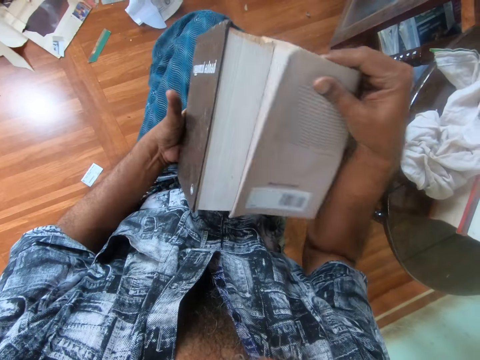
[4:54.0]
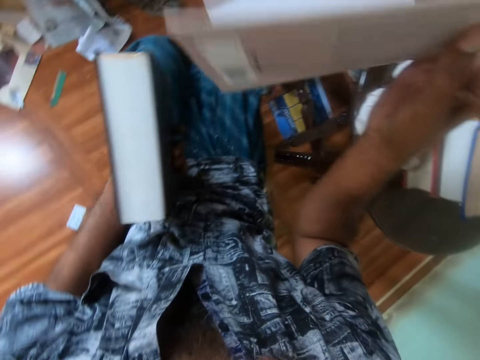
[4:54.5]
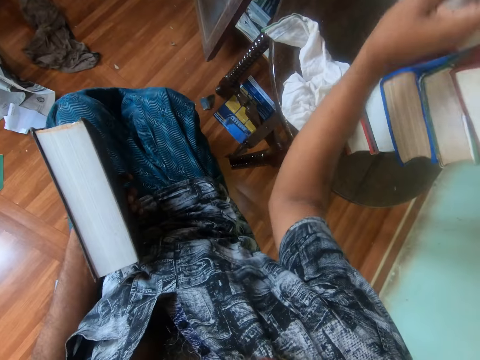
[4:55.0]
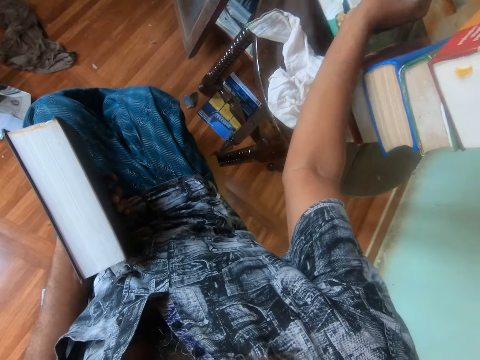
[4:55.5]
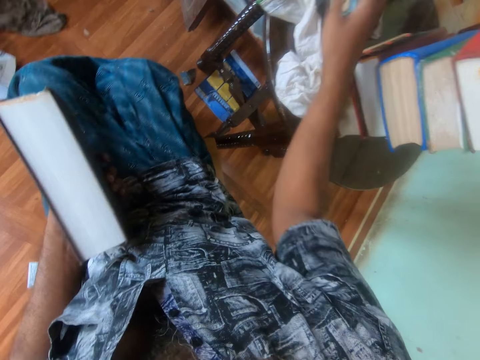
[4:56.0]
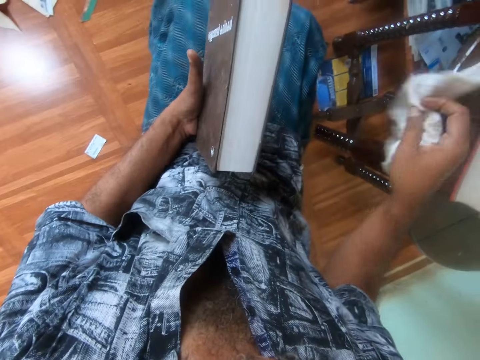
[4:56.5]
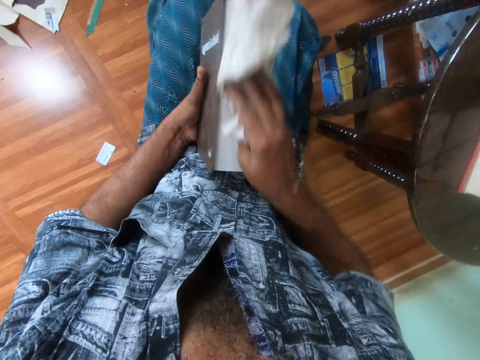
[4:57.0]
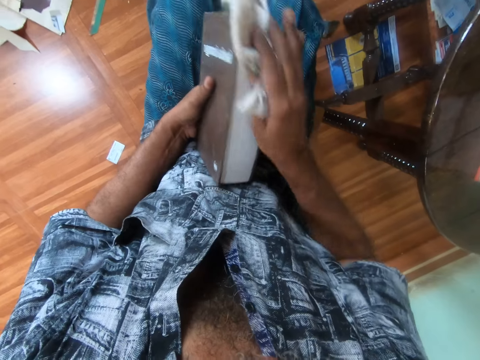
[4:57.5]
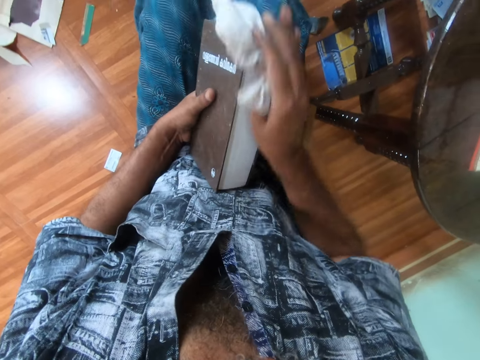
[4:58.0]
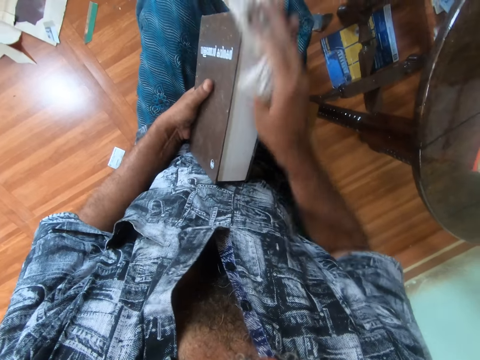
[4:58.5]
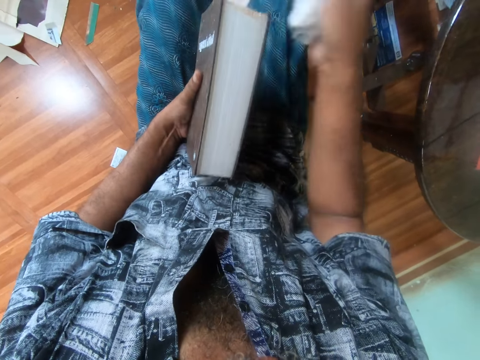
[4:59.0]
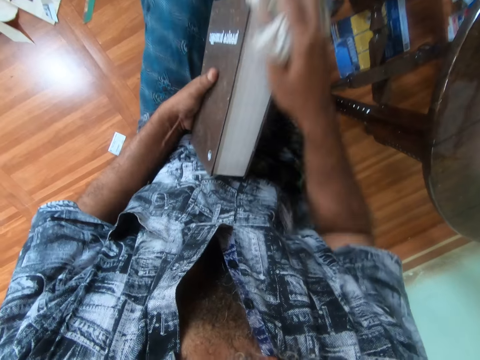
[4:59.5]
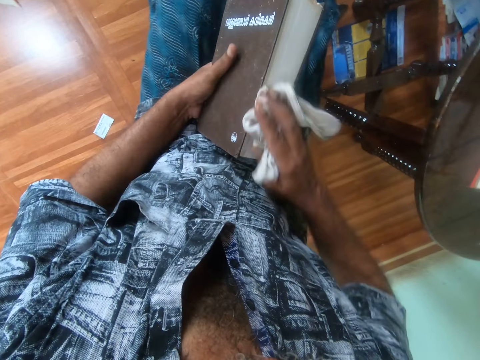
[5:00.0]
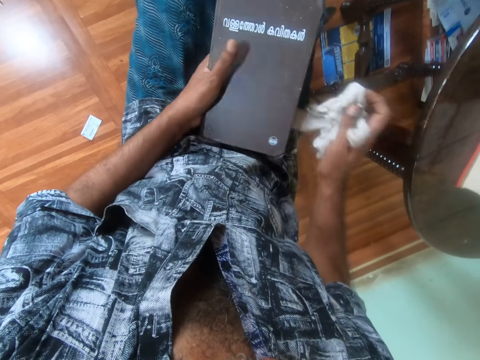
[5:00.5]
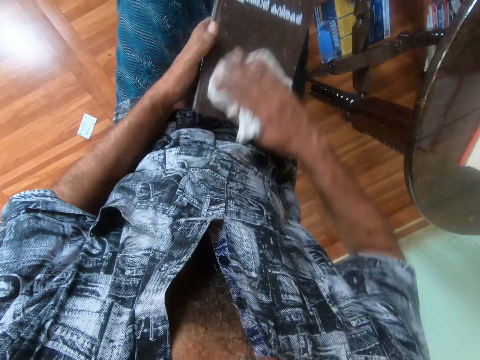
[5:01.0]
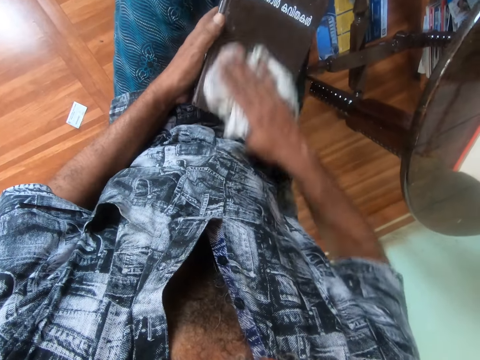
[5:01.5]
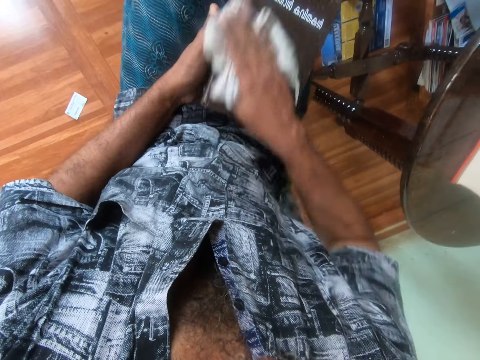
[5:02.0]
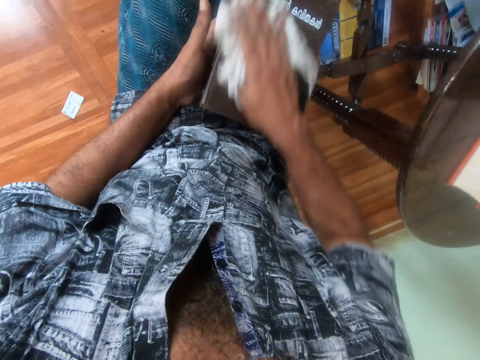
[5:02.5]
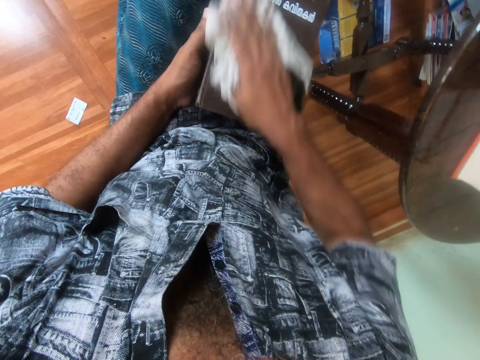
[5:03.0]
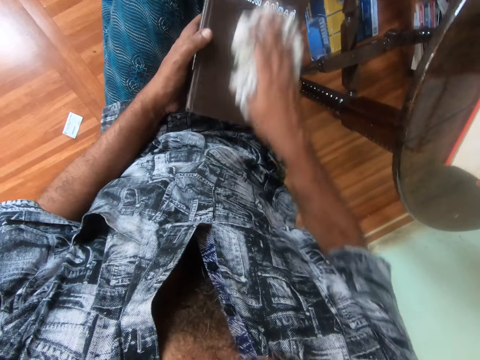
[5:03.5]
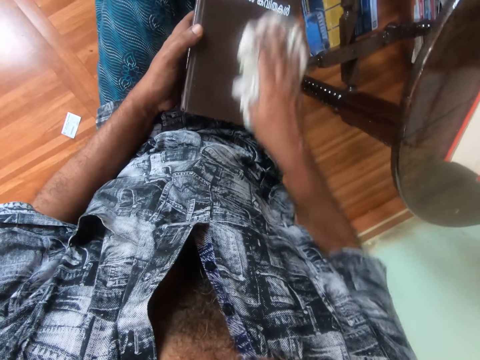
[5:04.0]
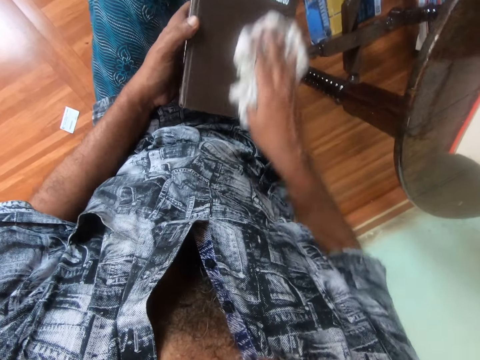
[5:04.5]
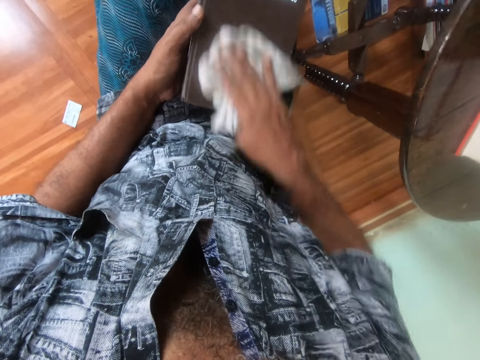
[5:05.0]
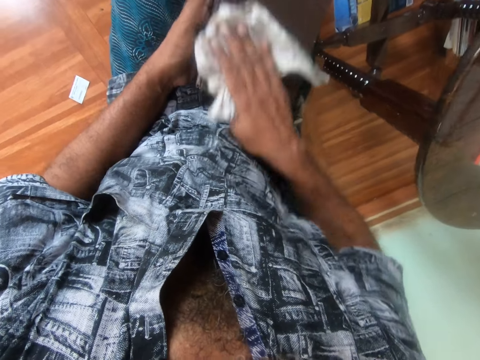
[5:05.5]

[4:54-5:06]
The camera wearer places the book jacket on the table with his right hand. He picks the napkin from the table with his right hand. He wipes the book in his left hand with the napkin in his right hand.

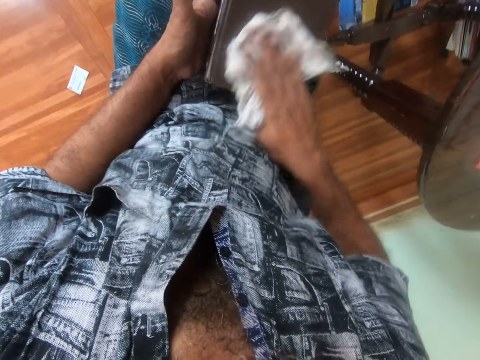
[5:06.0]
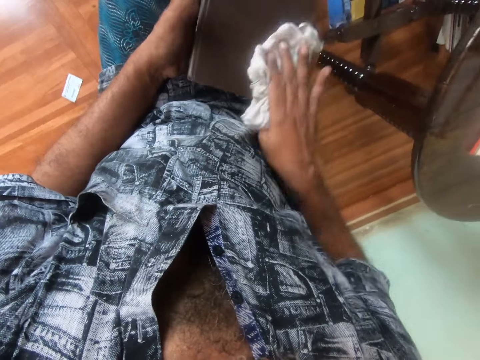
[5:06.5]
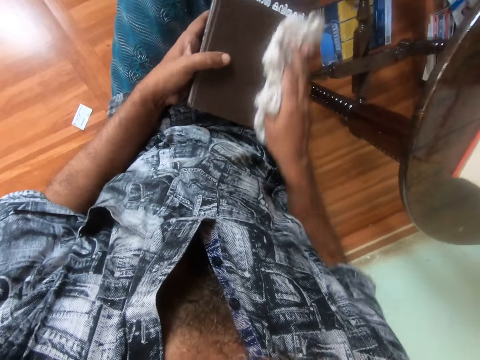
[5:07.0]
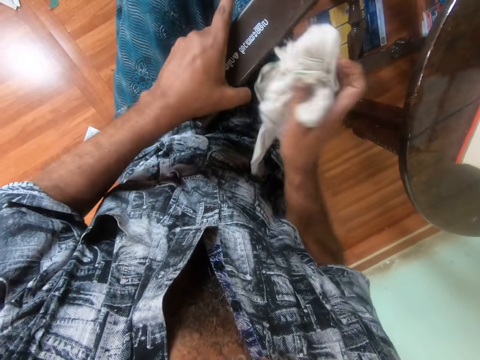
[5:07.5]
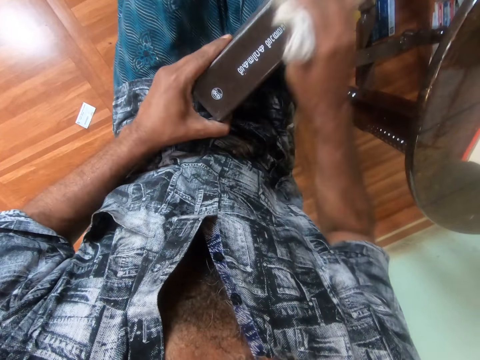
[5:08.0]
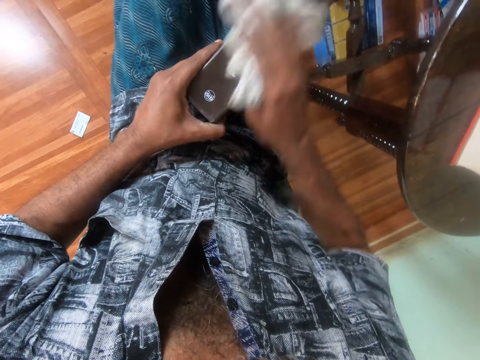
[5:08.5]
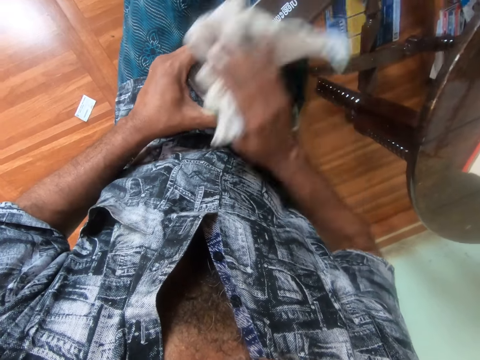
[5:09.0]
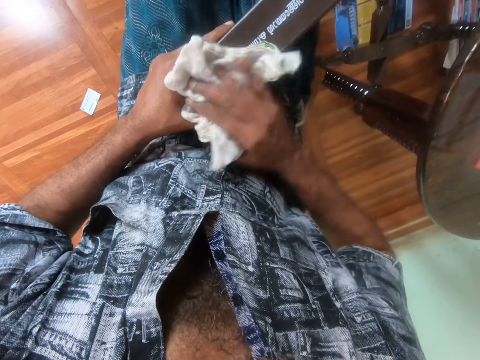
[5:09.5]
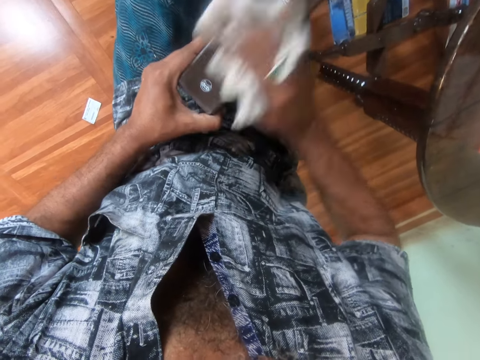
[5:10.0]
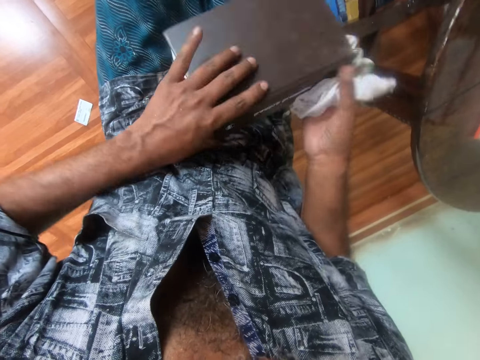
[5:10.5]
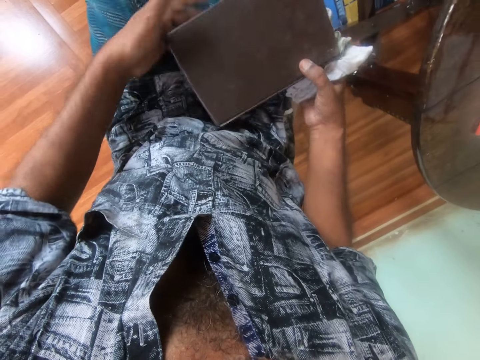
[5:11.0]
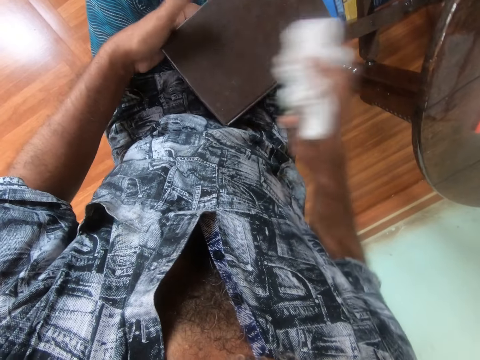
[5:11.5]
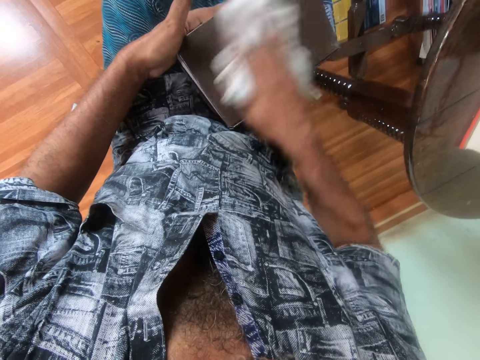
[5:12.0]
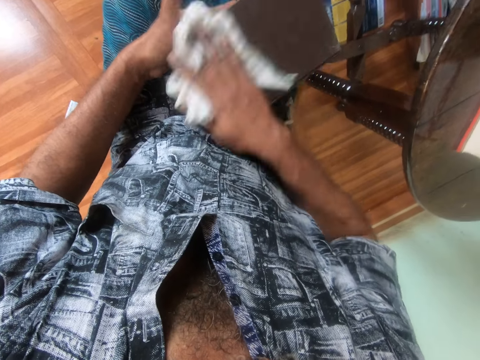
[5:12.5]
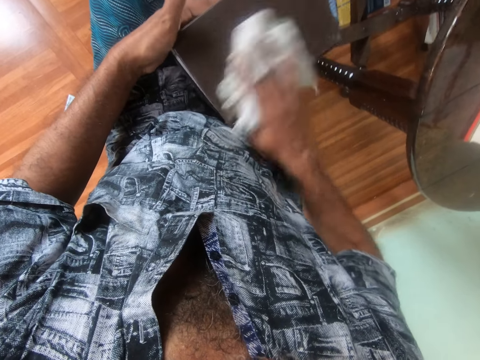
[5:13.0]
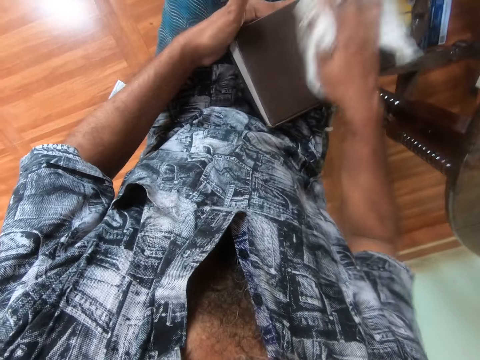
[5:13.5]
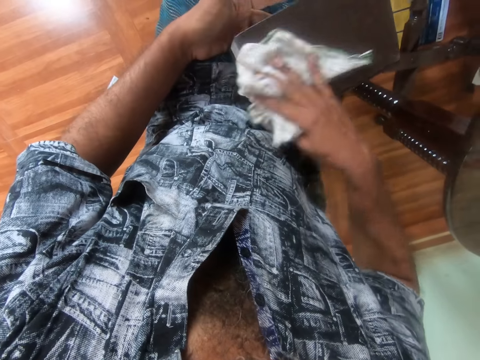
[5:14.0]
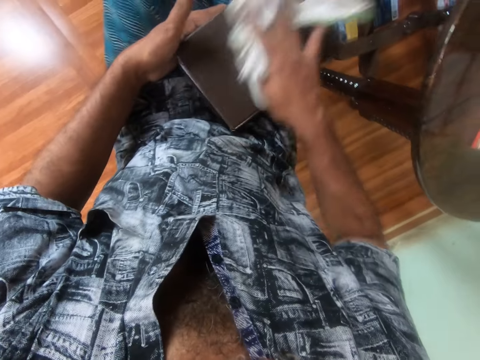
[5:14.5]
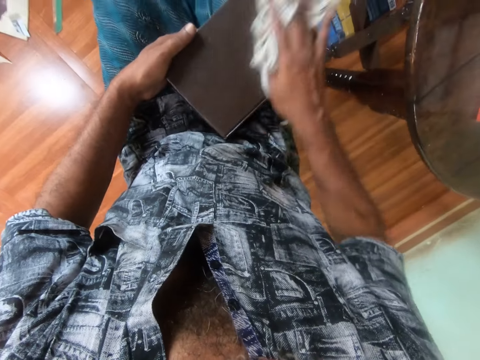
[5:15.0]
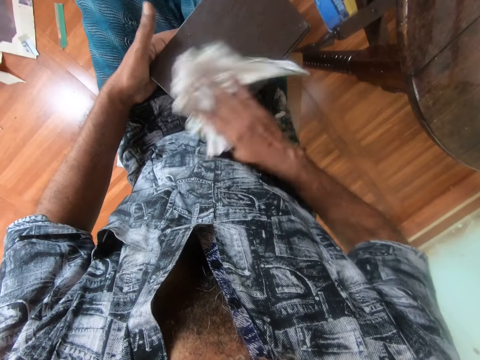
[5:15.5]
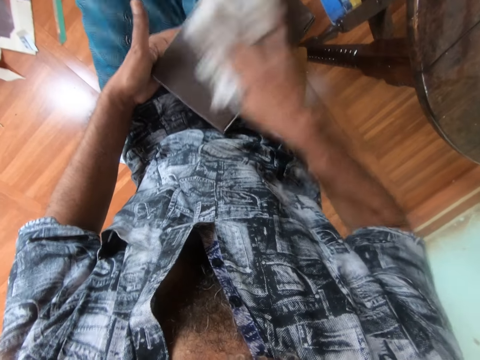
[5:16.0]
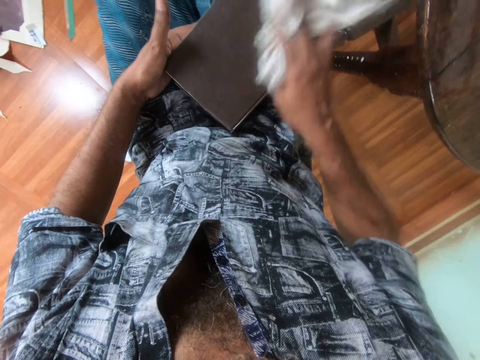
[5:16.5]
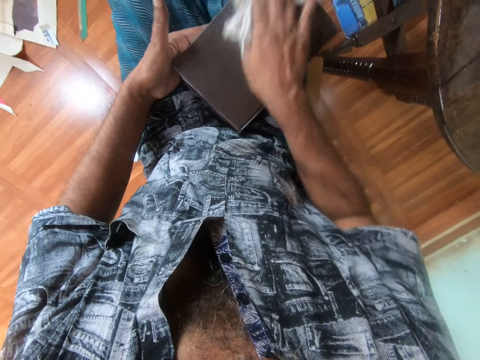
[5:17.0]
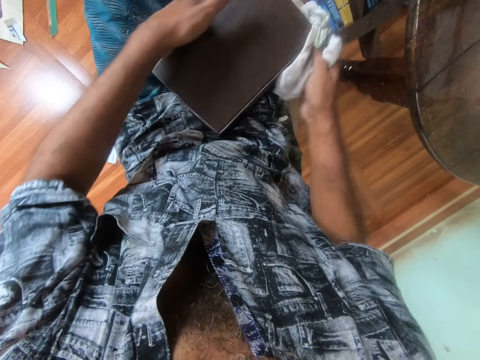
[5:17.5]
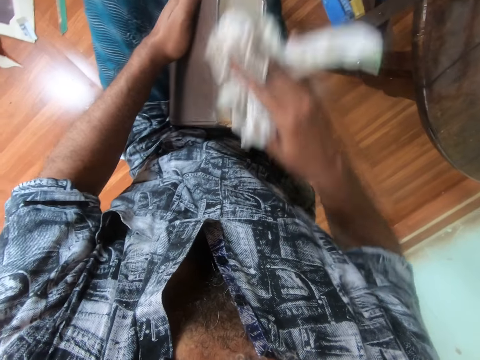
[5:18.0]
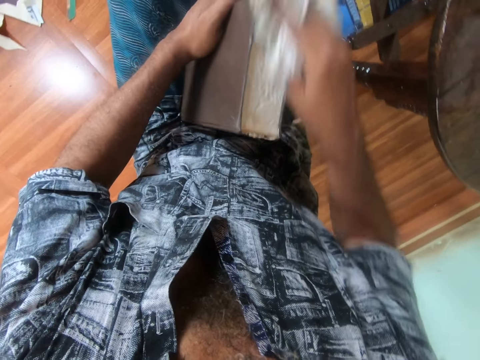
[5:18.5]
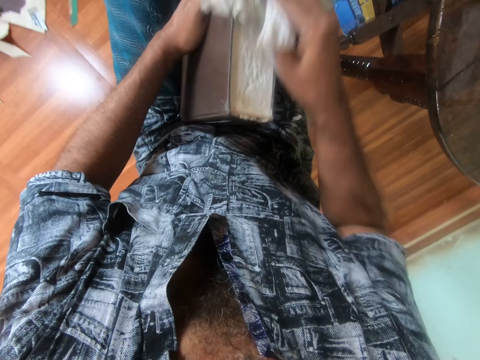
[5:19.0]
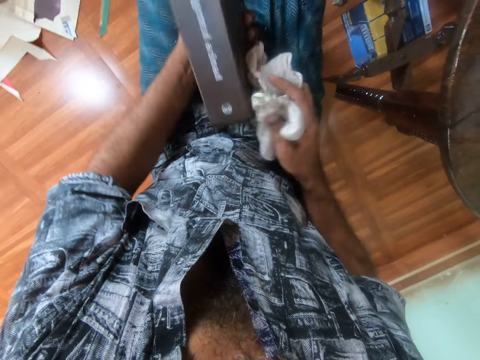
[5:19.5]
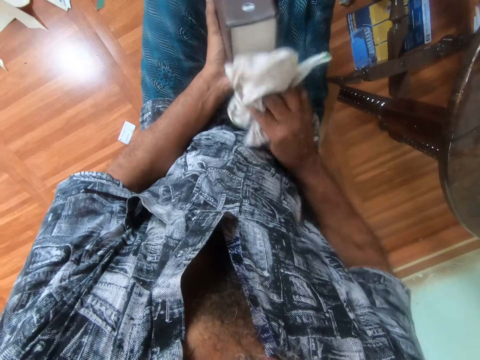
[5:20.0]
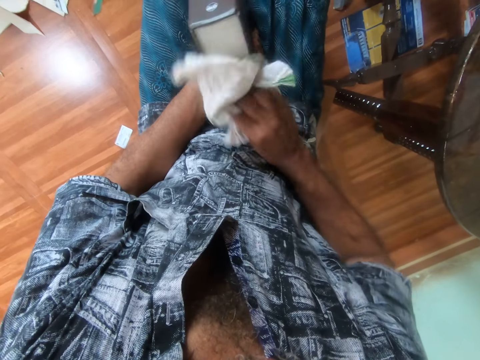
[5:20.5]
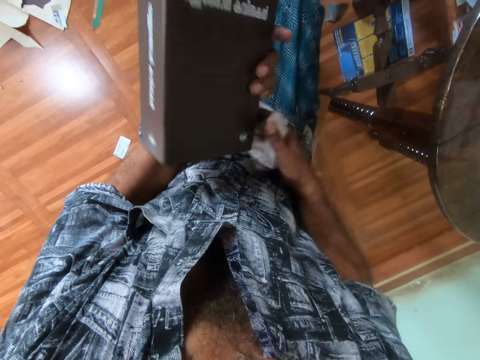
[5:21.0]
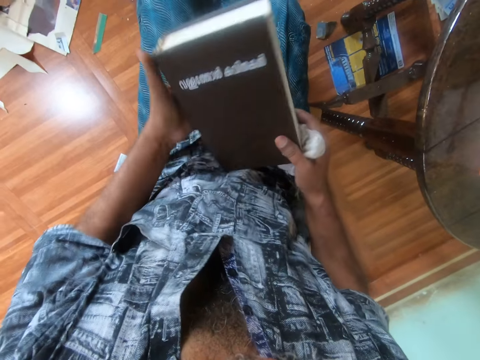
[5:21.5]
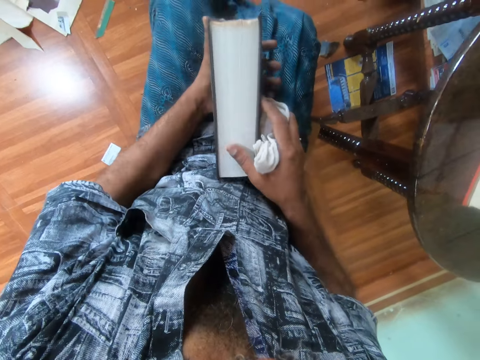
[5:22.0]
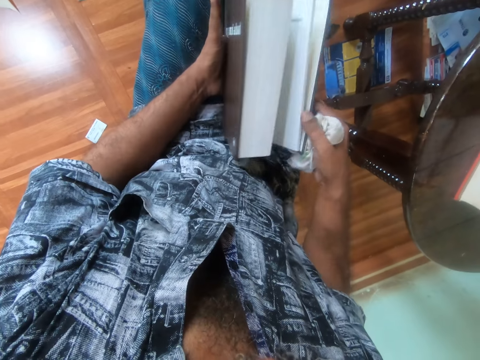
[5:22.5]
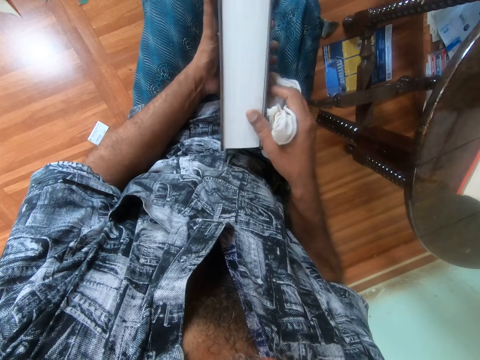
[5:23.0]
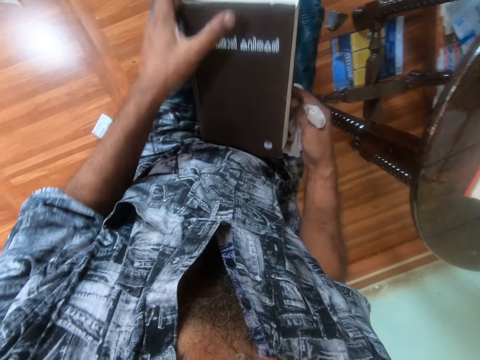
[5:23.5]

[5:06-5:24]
The camera wearer rotates the book in hand. He wipes the book with the towel. He adjusts the book with both hands. He adjusts the book on his laps with both hands. He rotates the book in hand.
